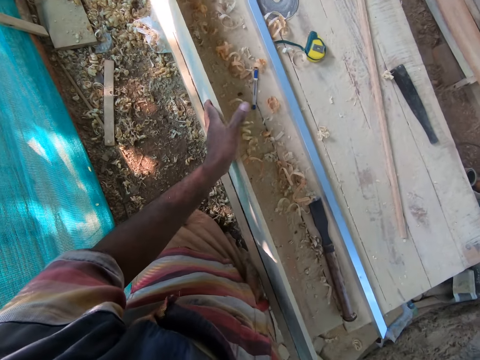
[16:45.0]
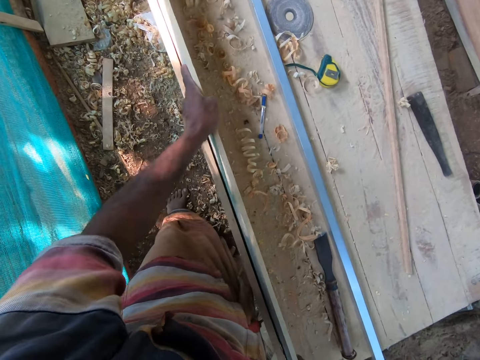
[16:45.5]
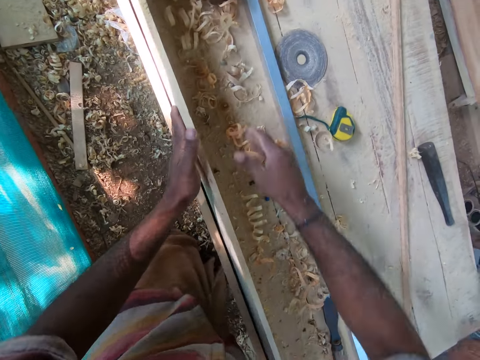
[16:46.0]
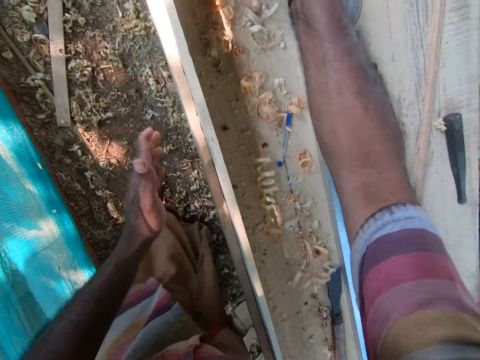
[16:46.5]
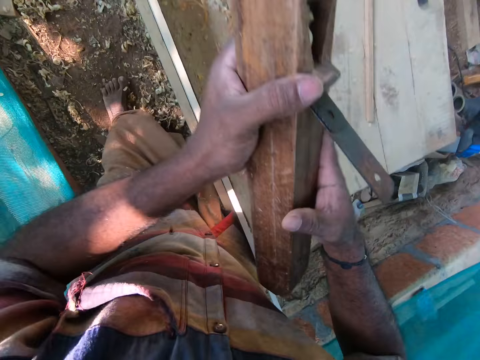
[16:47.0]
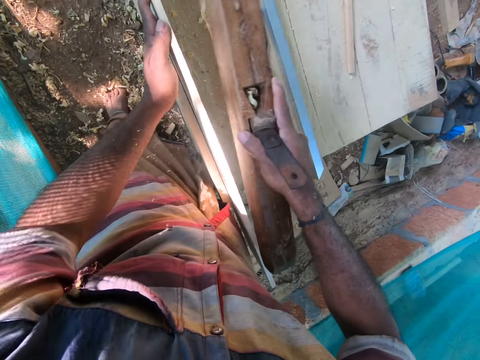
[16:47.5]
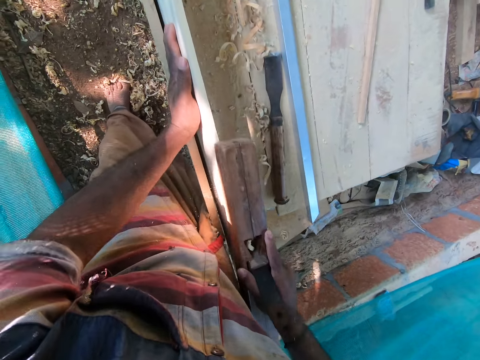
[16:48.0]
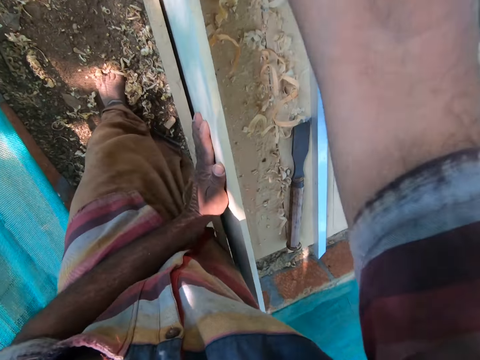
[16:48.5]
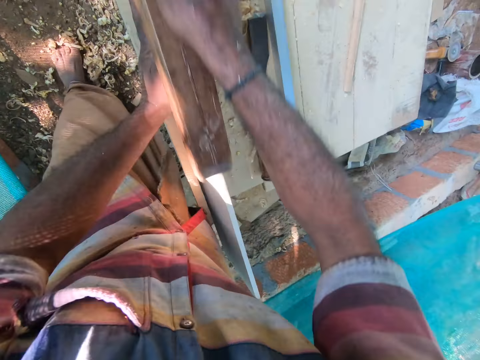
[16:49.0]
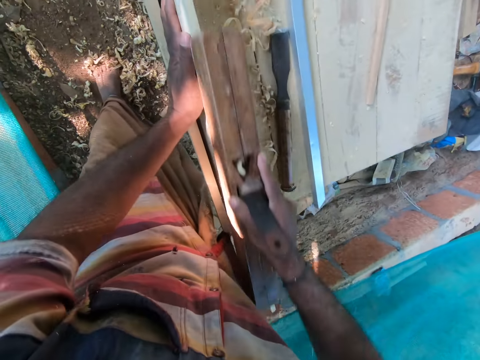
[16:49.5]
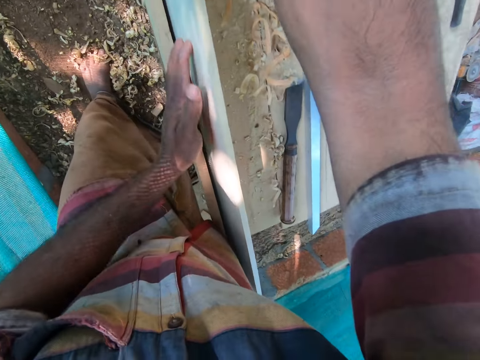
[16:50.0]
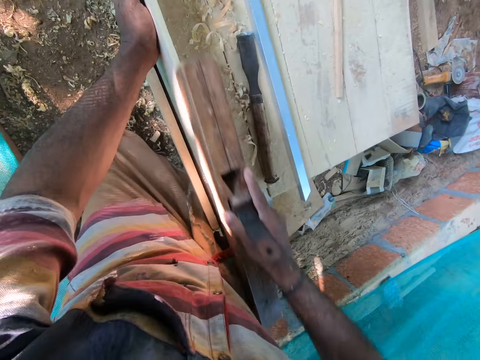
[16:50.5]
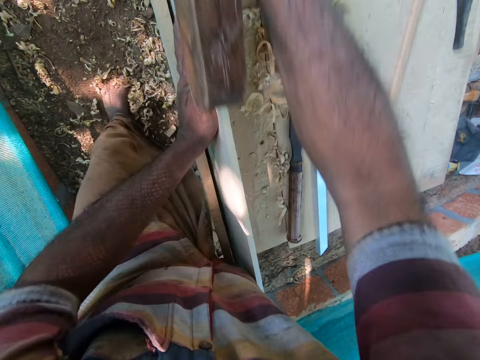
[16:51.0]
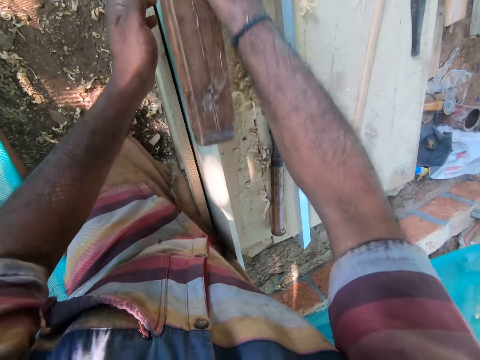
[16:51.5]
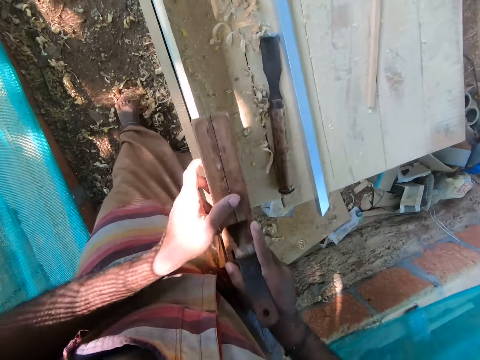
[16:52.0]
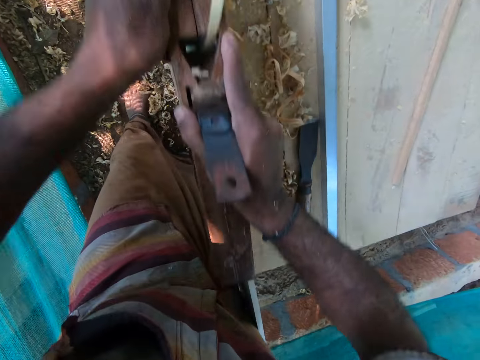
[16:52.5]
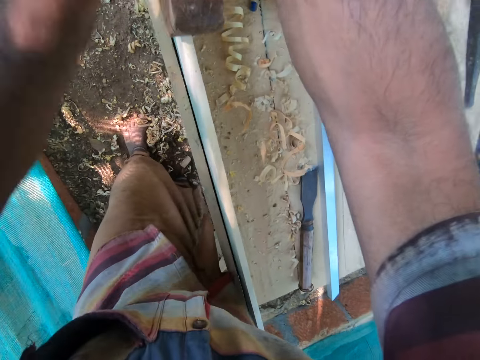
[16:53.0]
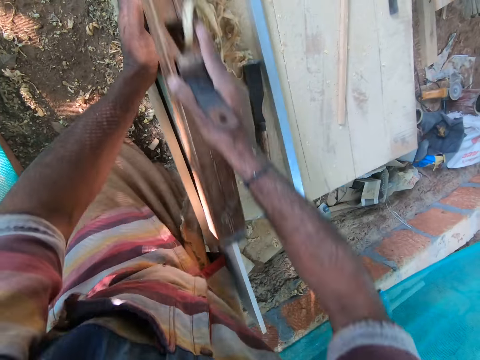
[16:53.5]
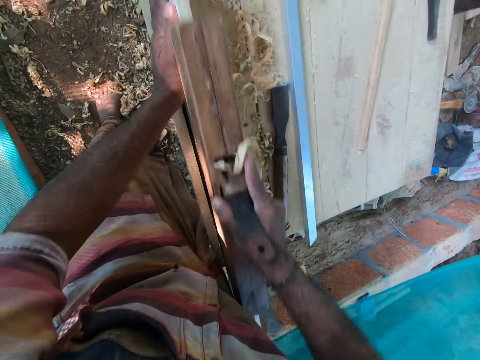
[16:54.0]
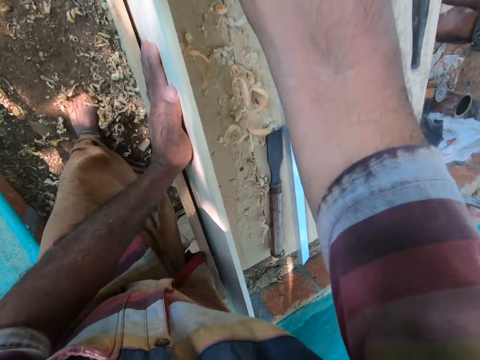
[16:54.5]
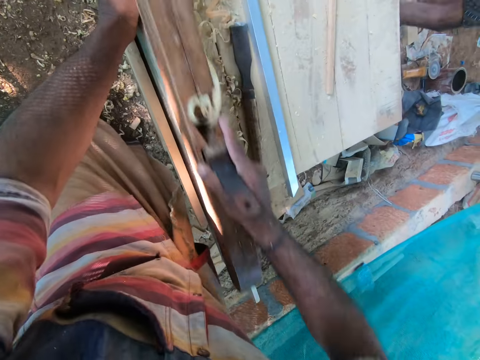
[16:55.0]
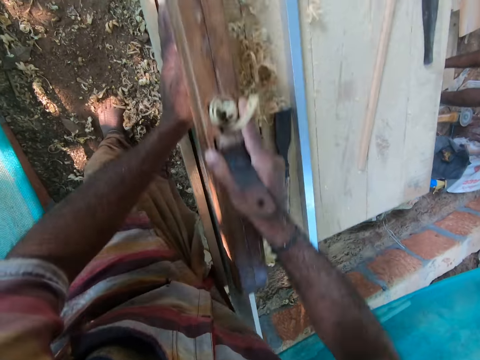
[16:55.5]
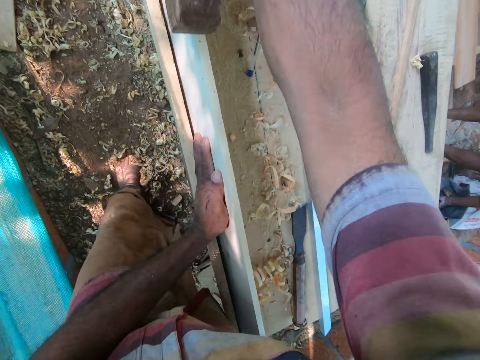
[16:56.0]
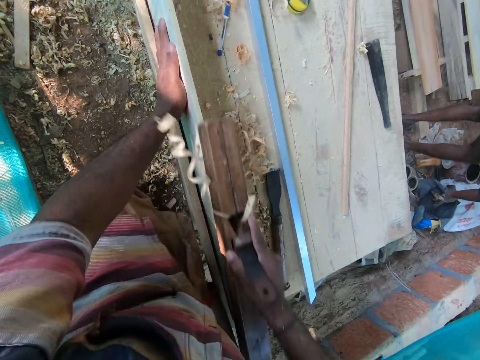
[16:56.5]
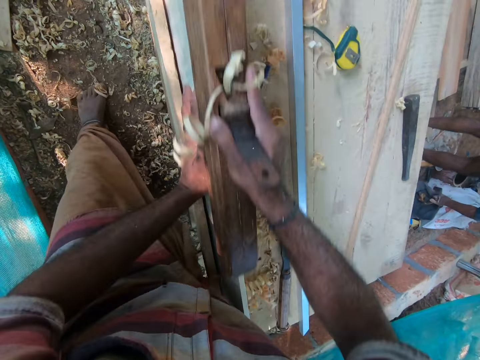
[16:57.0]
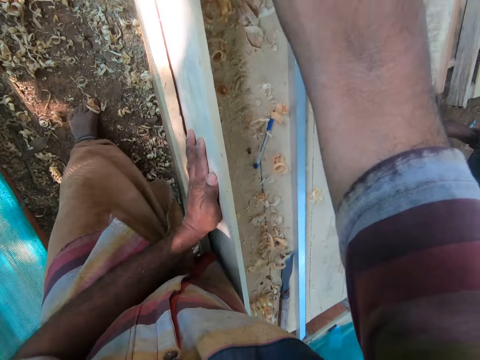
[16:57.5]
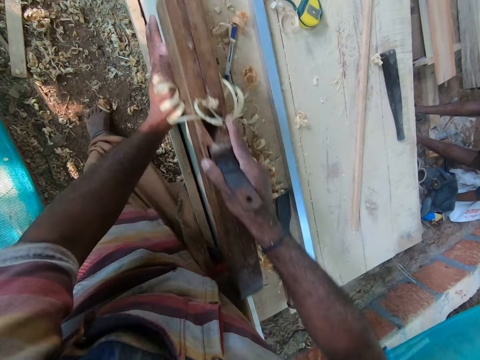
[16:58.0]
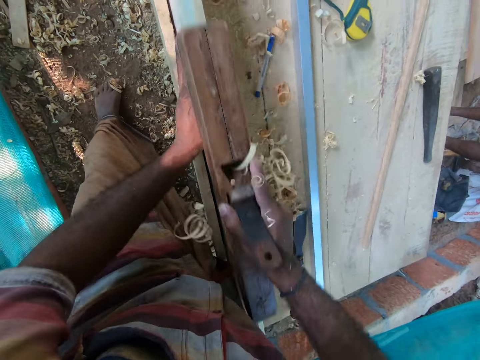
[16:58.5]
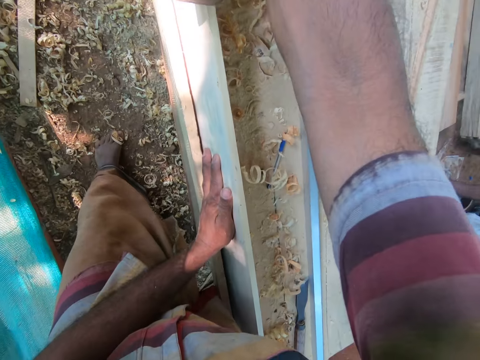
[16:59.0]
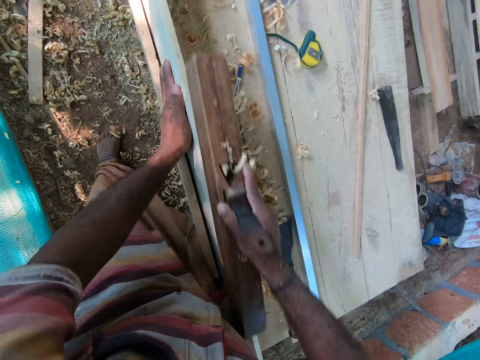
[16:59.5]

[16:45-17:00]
The camera wearer drops the wood on the wooden table with both hands. He moves the wood on the wooden table with both hands. He picks the jack plane from the wooden table with his right hand. He holds the jack plane with both hands. He moves his right hand on the jack plane. He places his left hand on the wood. He smoothens the wood on the wooden table with the jack plane in his right hand. He smoothens the wood on the wooden table with the jack plane in both hands. He places his left hand on the wood. He smoothens the wood on the wooden table with the jack plane in his right hand.

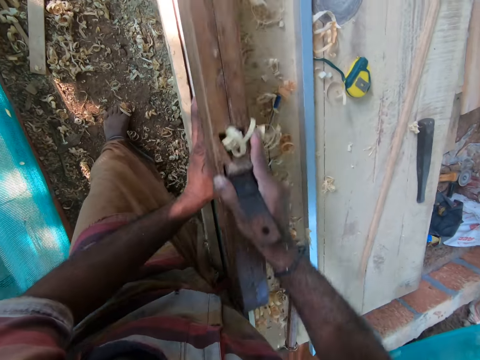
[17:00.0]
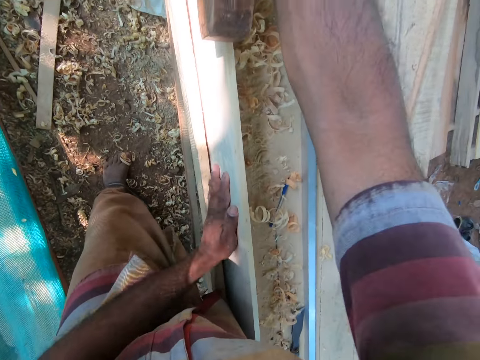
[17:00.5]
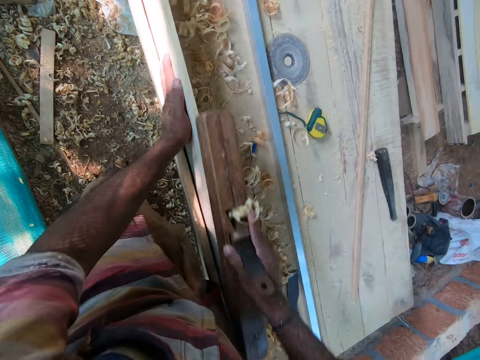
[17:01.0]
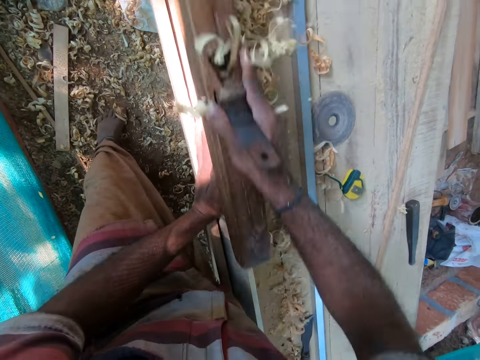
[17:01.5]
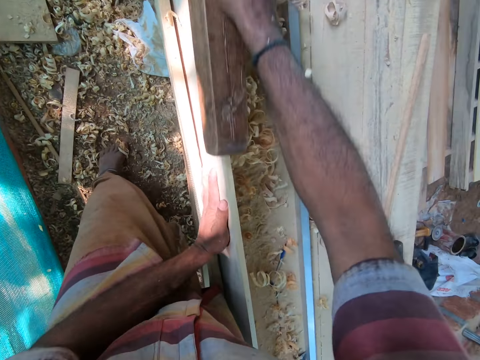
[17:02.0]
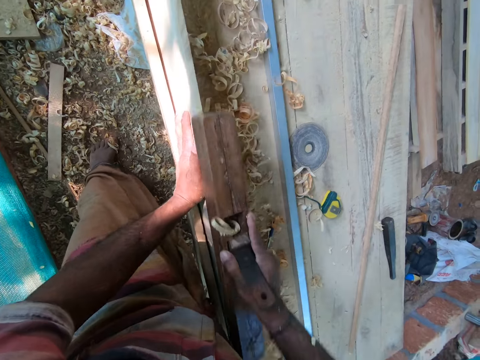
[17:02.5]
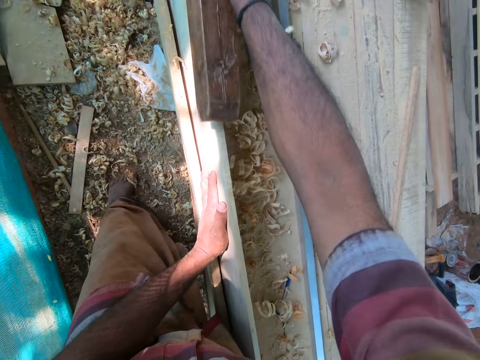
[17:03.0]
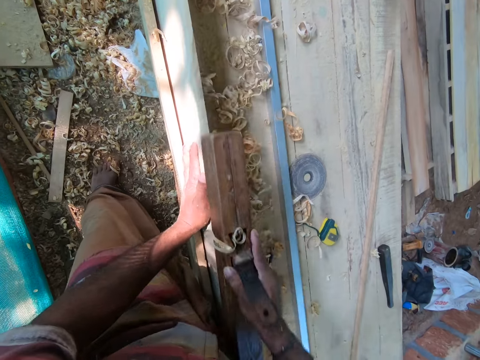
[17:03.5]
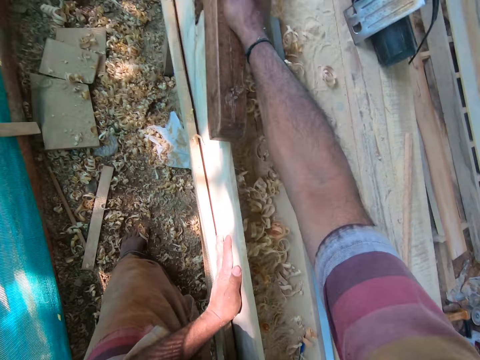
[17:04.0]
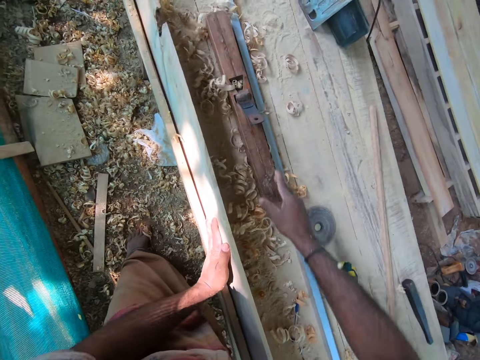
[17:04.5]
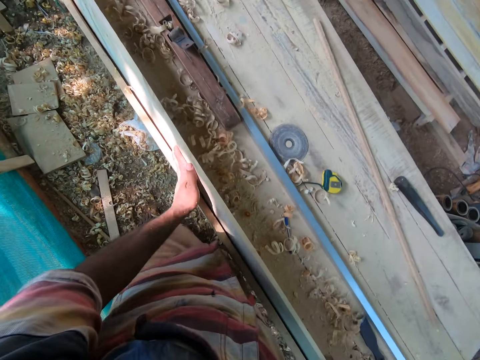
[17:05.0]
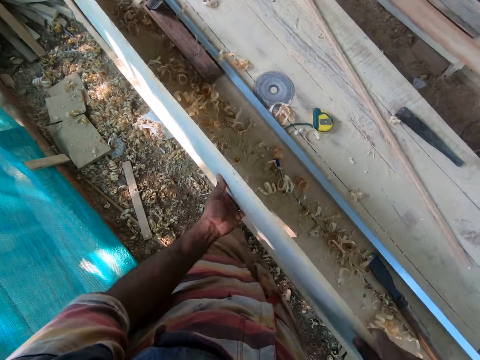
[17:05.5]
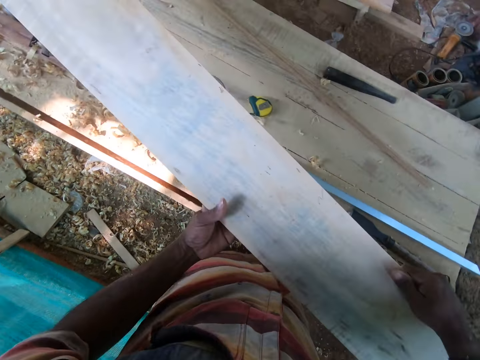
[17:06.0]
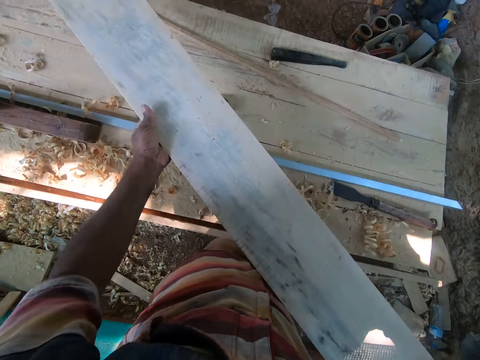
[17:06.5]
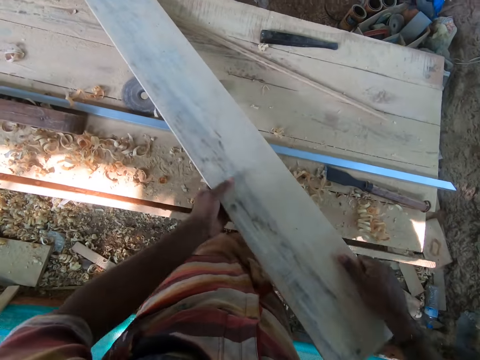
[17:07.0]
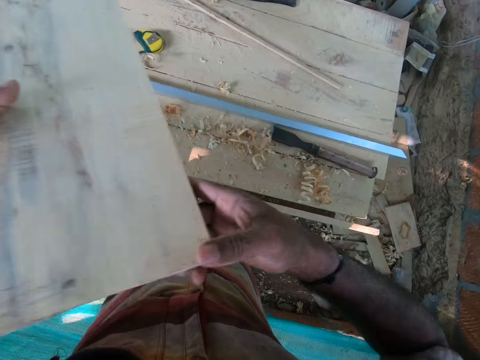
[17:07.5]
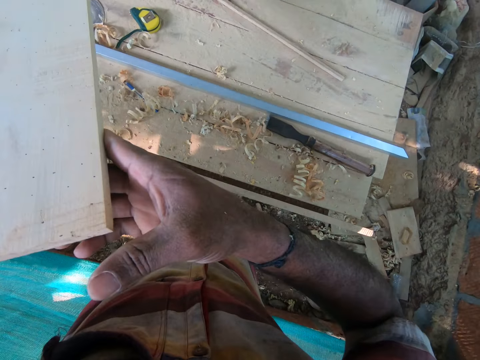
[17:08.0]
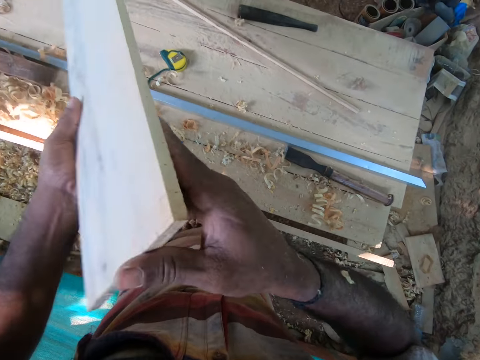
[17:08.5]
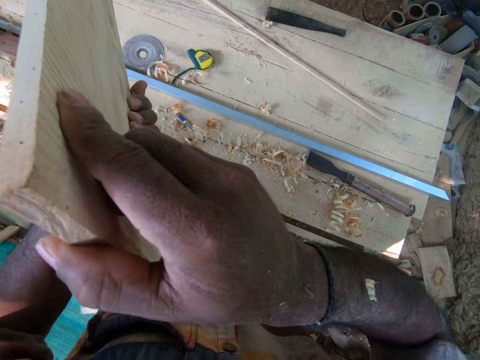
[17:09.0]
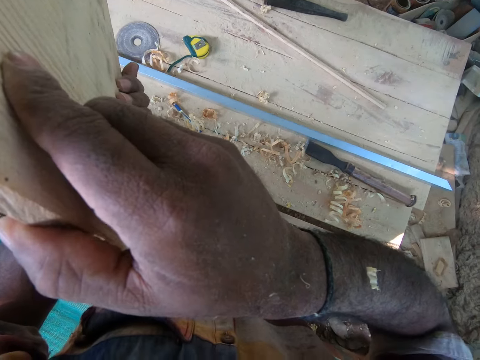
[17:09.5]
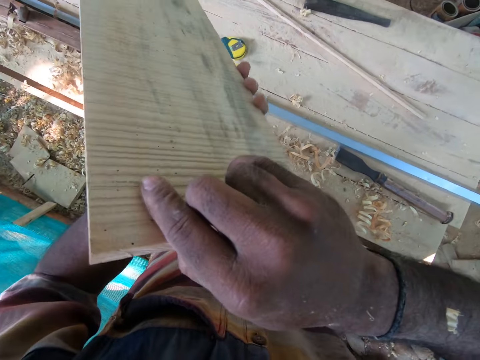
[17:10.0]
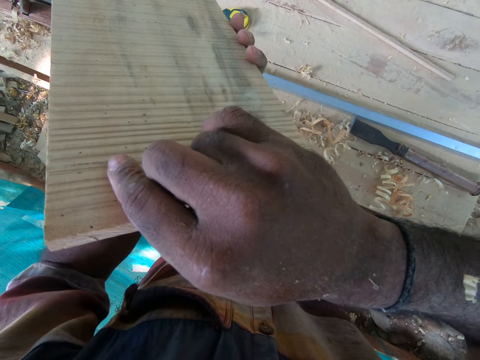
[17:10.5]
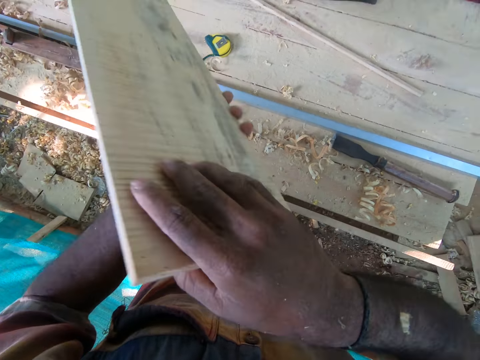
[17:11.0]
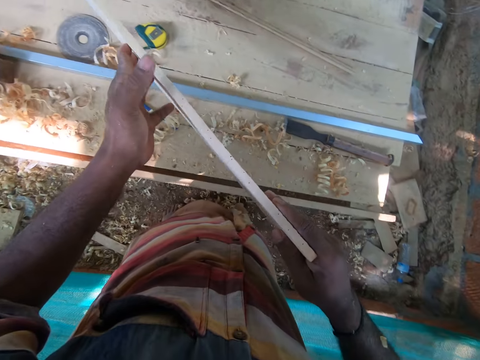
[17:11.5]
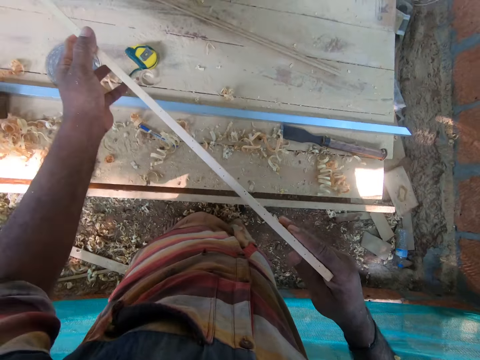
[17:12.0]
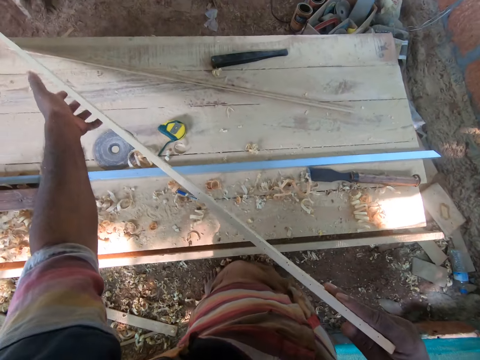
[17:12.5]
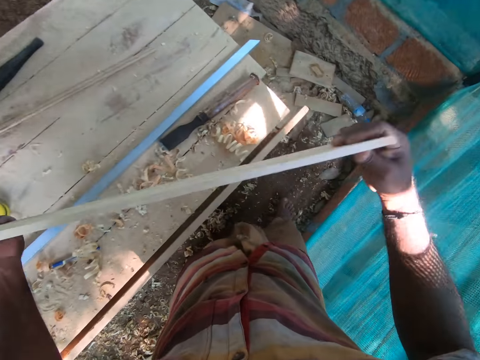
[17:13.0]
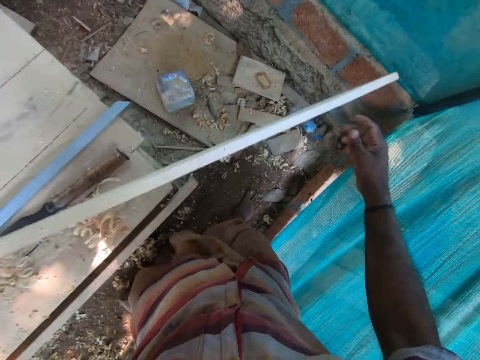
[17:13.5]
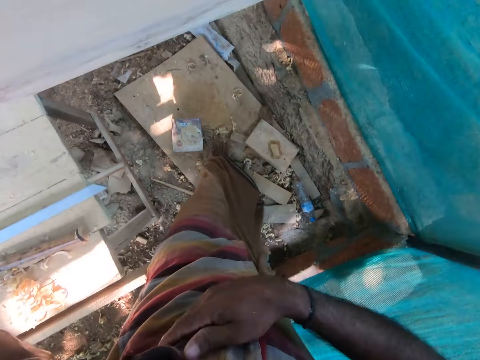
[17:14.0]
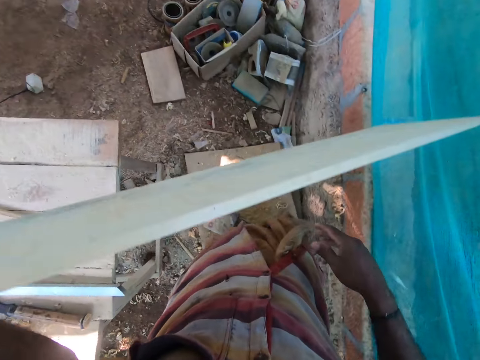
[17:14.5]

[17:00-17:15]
The camera wearer drops the jack plane on the wooden table with his right hand. He carries the wood from the wooden table with his right hand. He holds the wood with both hands. He moves his right hand on the wood. He moves the wood on the table with both hands. He checks the wood. He adjusts the wood on the wooden table with both hands. He moves his left hand on the wood. He carries the wood from the wooden table with both hands. He holds the wood with his left hand.
